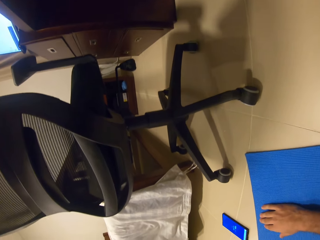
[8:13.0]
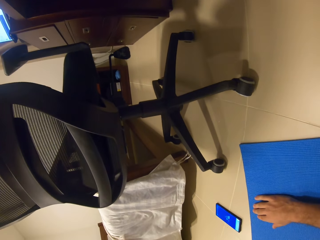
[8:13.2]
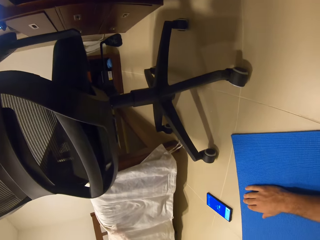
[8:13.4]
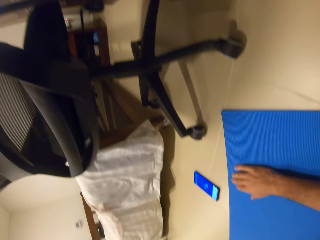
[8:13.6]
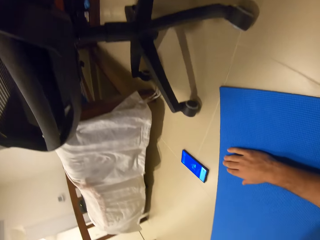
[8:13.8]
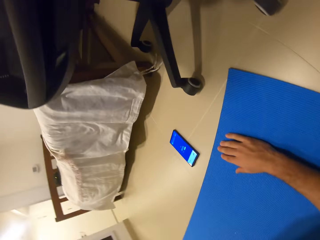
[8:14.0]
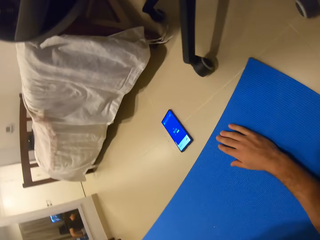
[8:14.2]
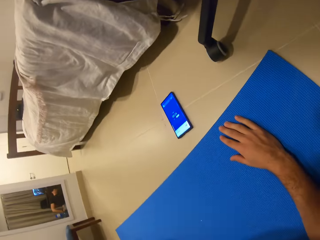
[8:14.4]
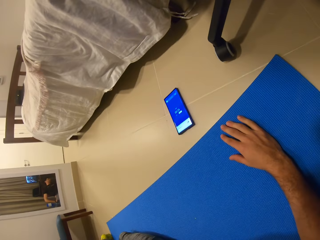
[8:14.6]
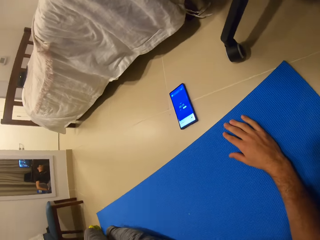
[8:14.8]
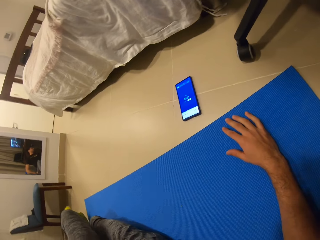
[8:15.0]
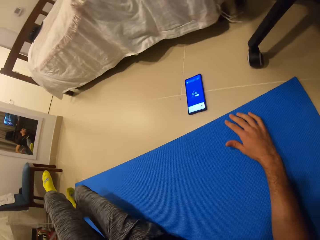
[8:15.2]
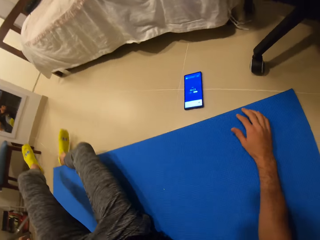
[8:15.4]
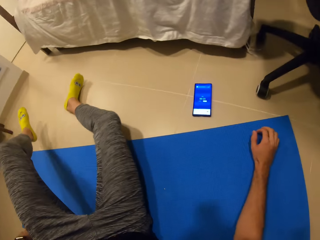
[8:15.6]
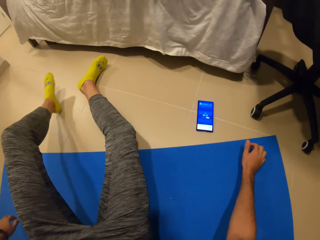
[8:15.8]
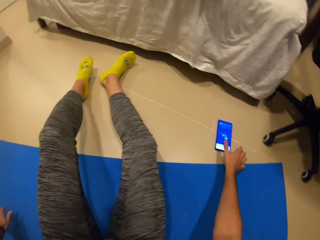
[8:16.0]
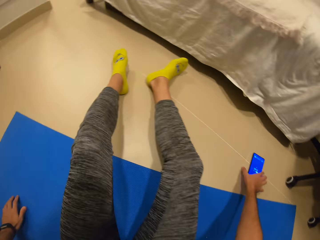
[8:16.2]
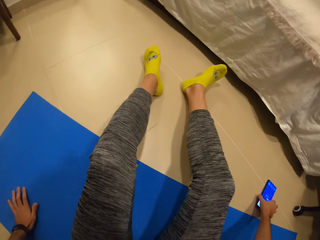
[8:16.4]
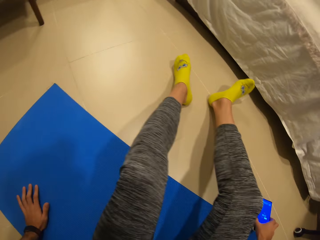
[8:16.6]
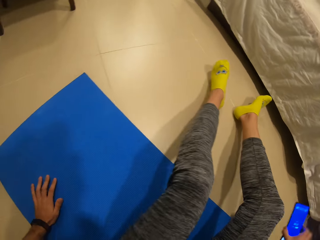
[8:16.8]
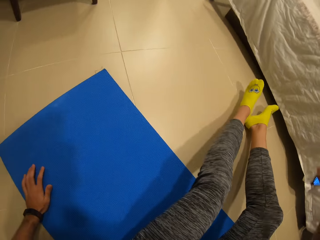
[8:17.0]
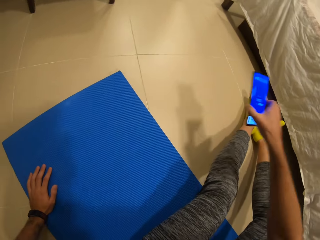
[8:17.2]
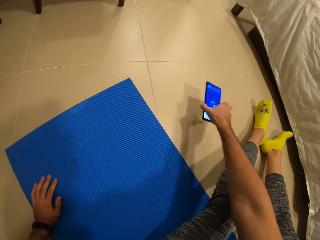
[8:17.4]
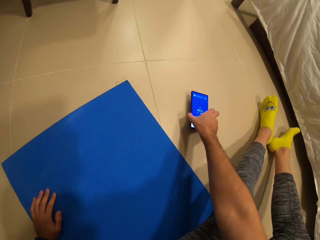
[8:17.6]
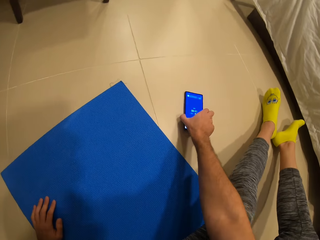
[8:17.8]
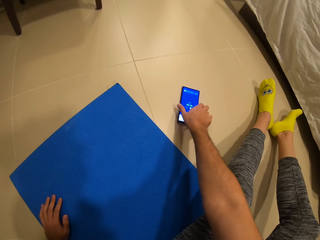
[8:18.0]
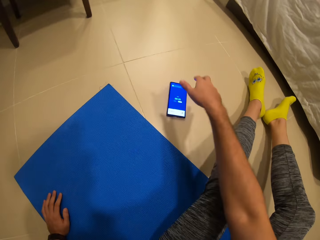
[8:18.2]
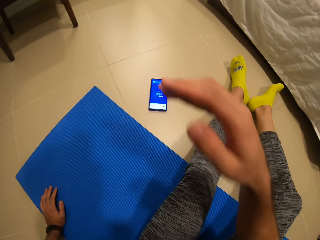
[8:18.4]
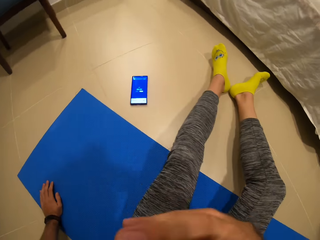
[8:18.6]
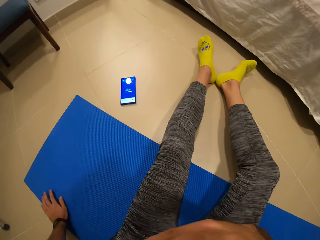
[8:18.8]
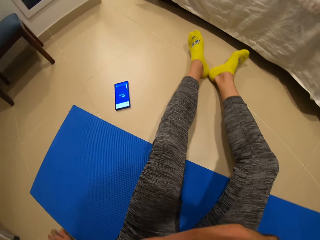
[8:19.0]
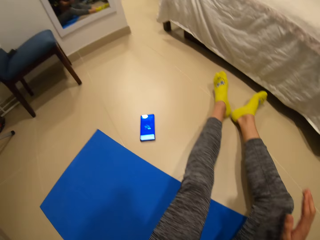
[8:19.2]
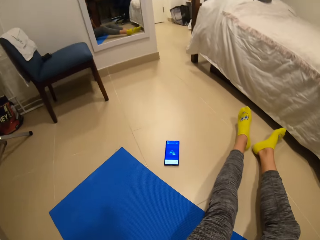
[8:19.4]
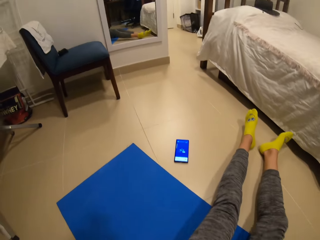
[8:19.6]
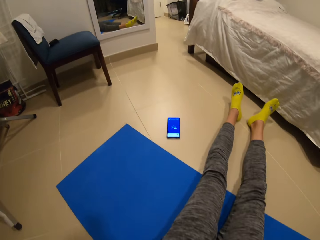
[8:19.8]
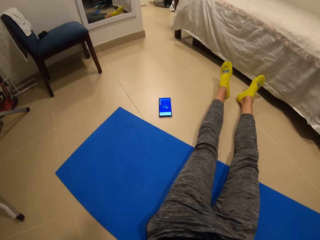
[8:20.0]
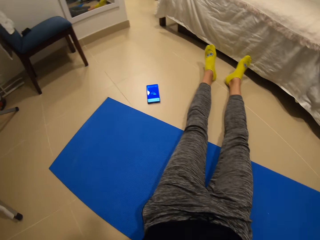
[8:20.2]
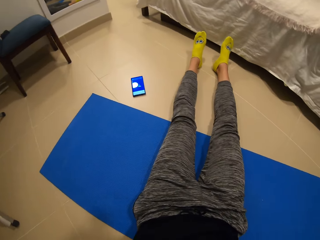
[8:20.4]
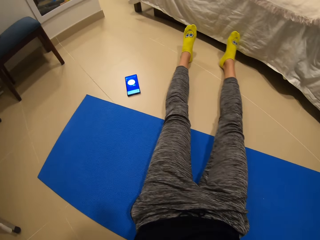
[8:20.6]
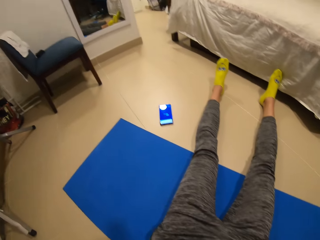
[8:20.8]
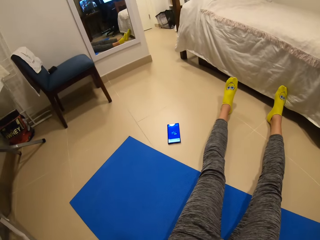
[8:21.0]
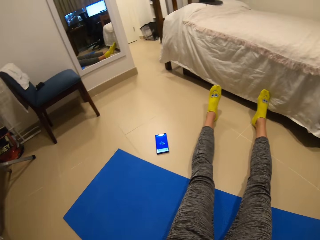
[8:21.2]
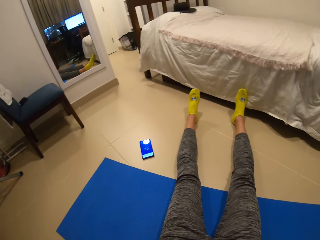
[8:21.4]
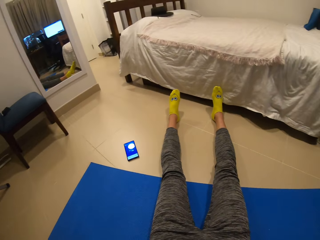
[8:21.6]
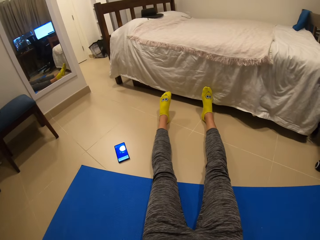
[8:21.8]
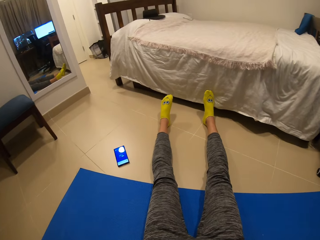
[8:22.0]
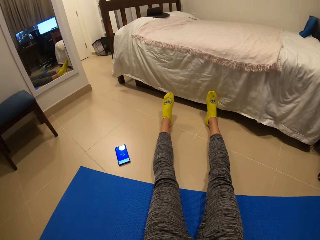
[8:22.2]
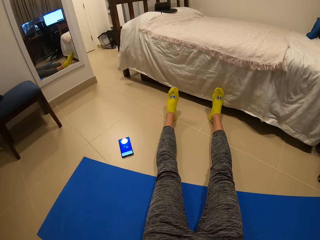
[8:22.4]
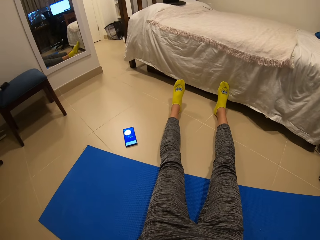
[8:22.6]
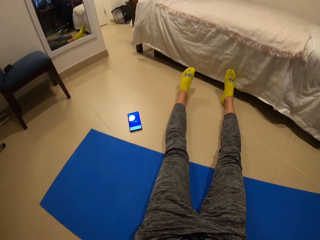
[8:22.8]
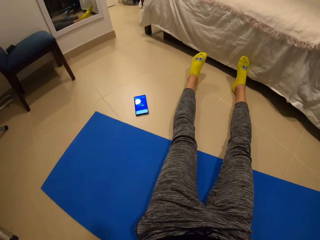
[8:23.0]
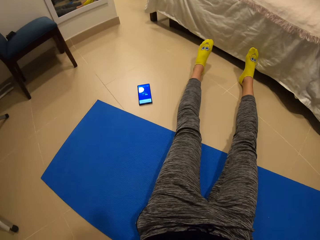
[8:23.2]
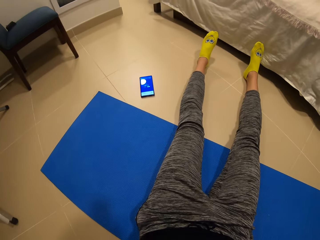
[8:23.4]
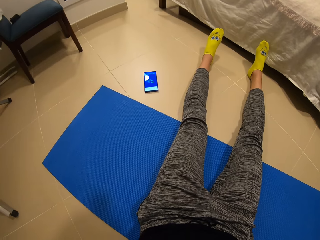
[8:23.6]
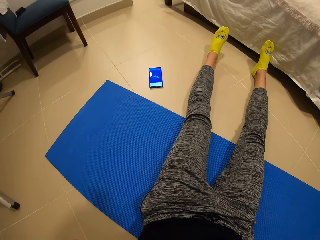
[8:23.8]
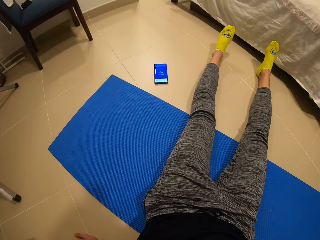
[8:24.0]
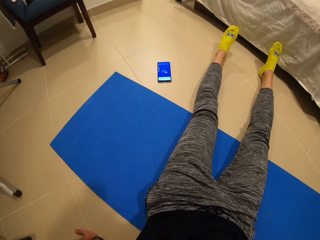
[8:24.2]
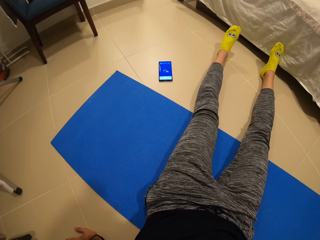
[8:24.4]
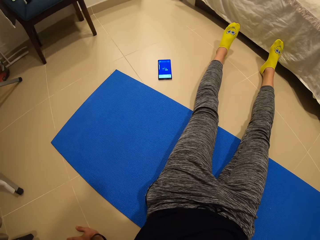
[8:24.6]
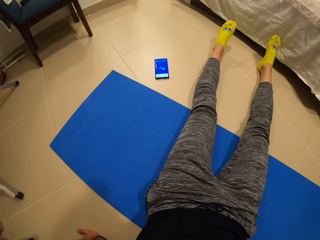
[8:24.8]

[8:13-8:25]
The camera wearer moves around the gym mat. He picks up the phone on the floor with his right hand. He moves around. He drops the phone on the floor with his right hand. He moves his hand upwards. He moves around the gym mat and looks around.

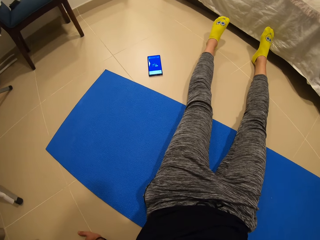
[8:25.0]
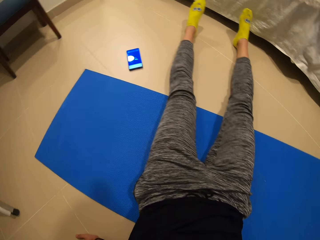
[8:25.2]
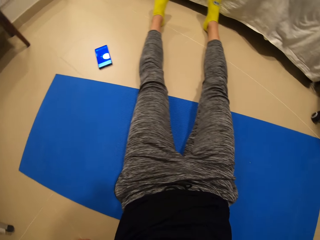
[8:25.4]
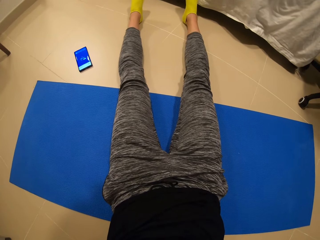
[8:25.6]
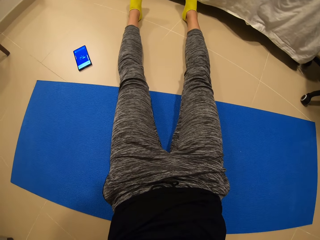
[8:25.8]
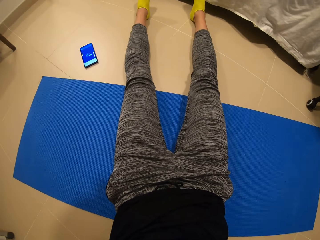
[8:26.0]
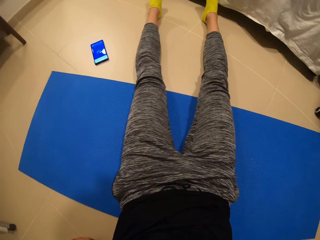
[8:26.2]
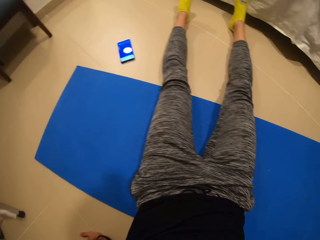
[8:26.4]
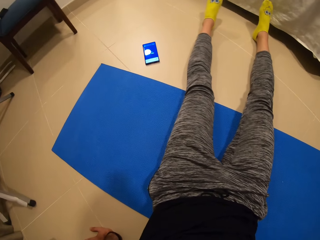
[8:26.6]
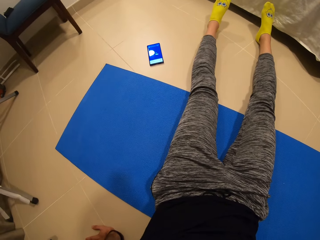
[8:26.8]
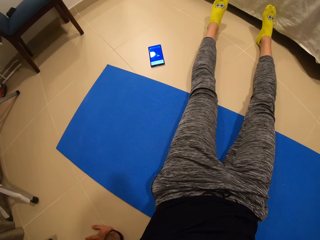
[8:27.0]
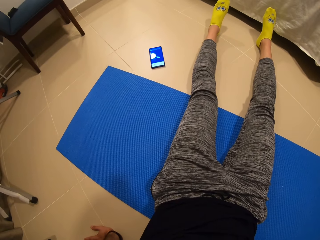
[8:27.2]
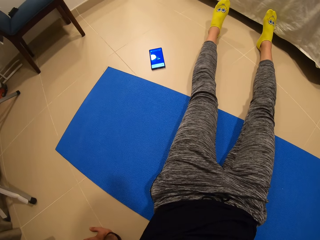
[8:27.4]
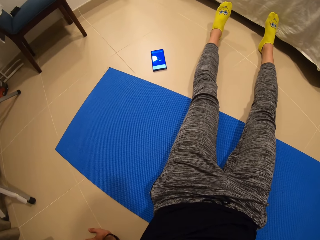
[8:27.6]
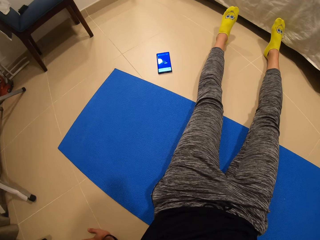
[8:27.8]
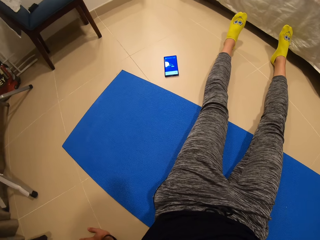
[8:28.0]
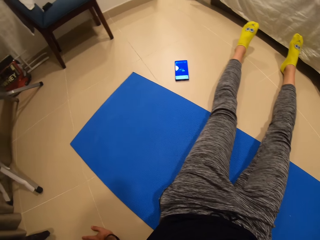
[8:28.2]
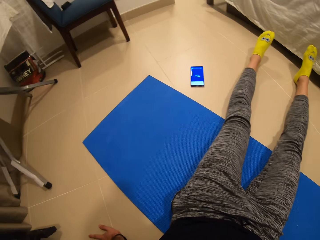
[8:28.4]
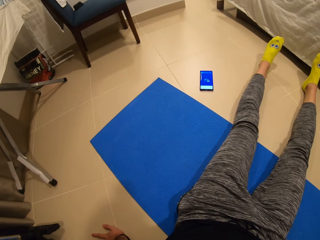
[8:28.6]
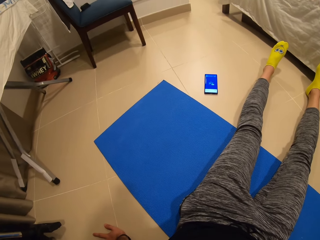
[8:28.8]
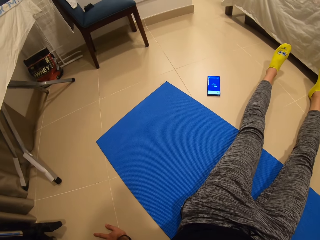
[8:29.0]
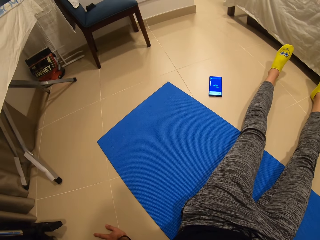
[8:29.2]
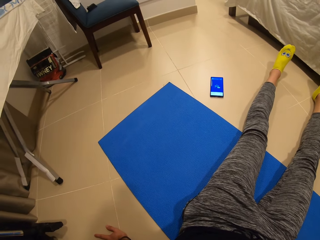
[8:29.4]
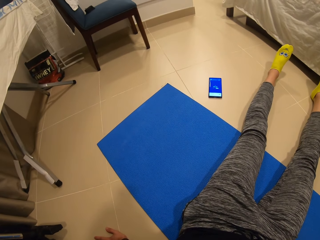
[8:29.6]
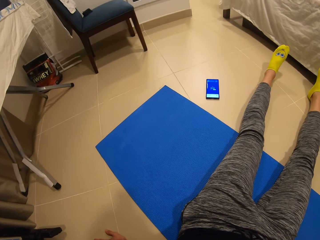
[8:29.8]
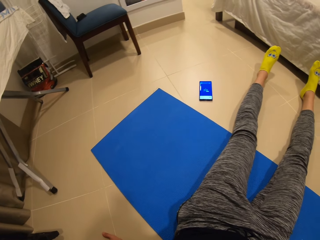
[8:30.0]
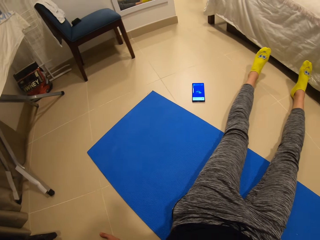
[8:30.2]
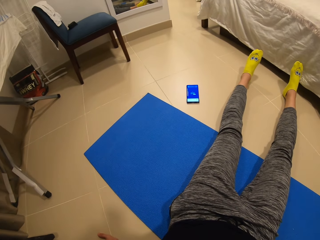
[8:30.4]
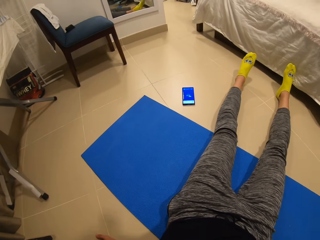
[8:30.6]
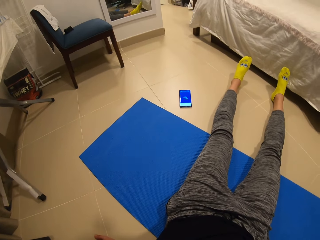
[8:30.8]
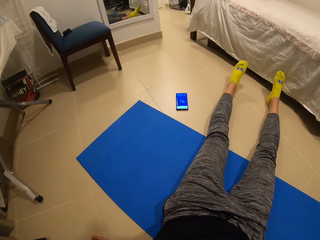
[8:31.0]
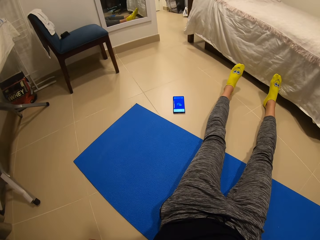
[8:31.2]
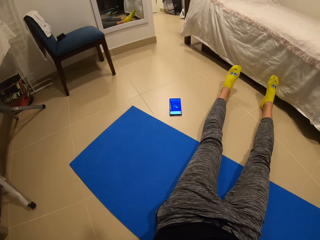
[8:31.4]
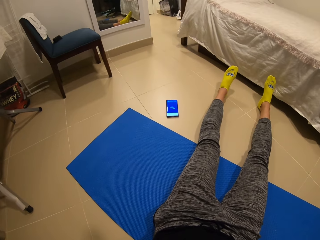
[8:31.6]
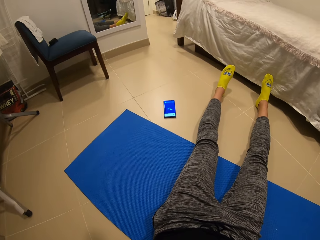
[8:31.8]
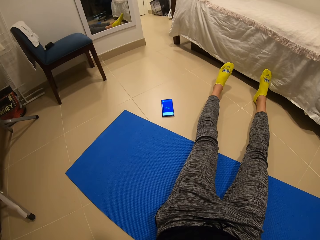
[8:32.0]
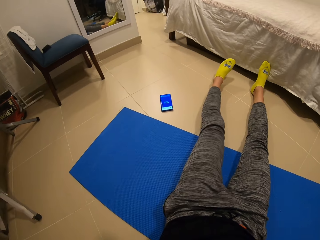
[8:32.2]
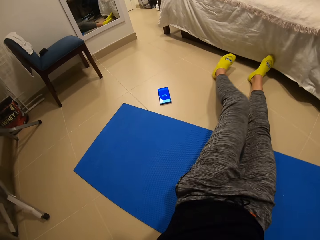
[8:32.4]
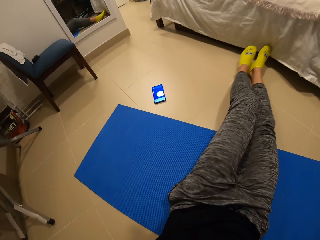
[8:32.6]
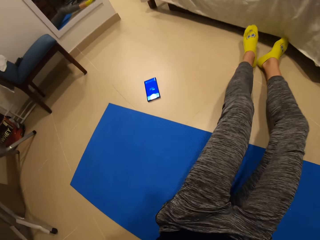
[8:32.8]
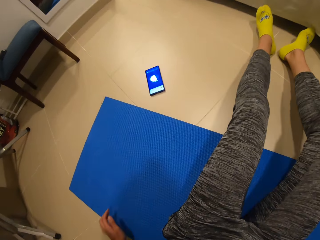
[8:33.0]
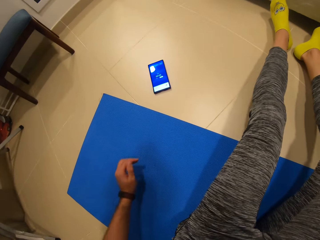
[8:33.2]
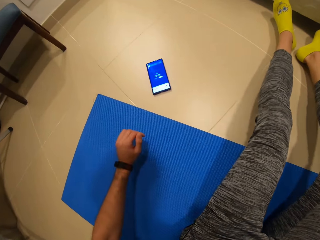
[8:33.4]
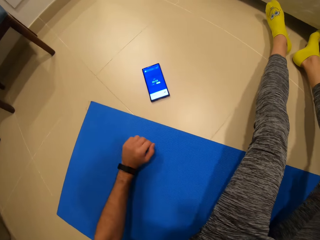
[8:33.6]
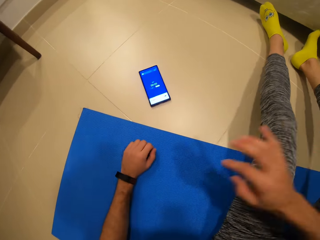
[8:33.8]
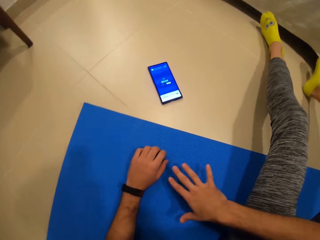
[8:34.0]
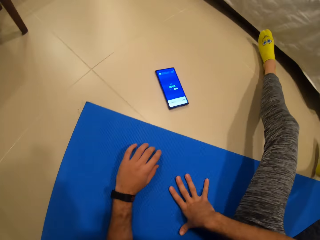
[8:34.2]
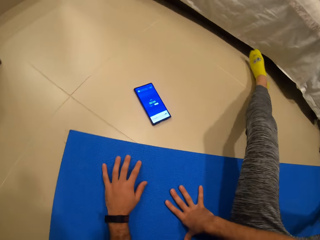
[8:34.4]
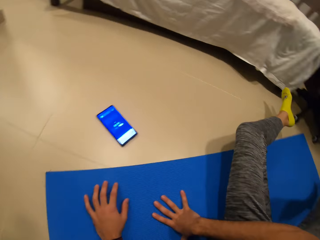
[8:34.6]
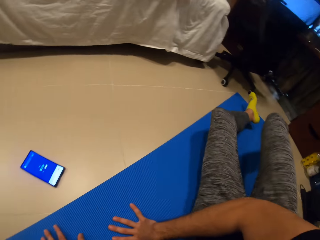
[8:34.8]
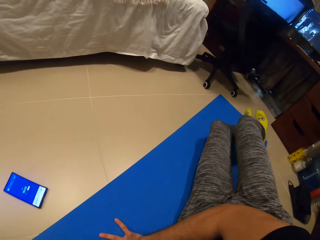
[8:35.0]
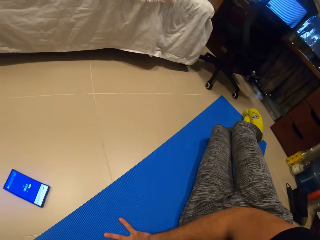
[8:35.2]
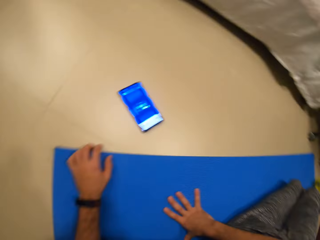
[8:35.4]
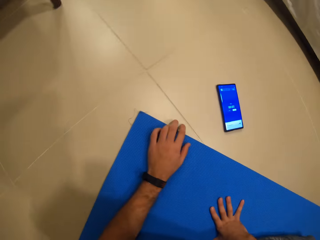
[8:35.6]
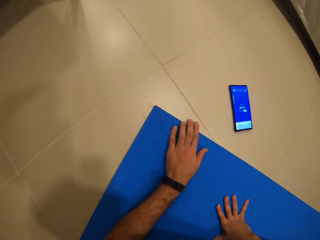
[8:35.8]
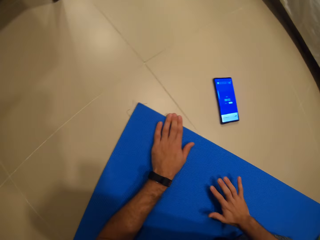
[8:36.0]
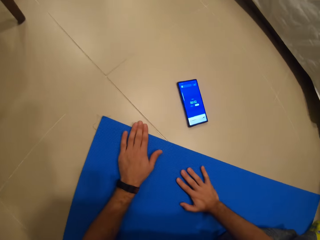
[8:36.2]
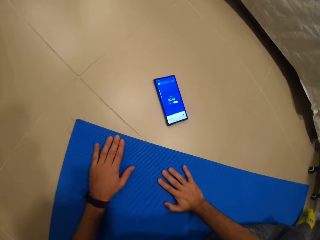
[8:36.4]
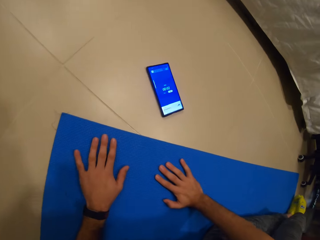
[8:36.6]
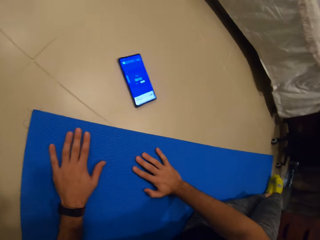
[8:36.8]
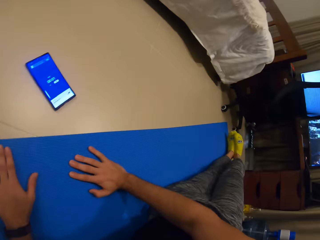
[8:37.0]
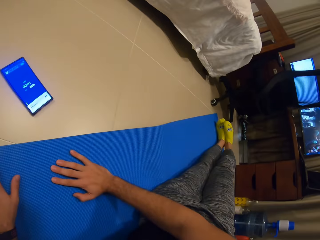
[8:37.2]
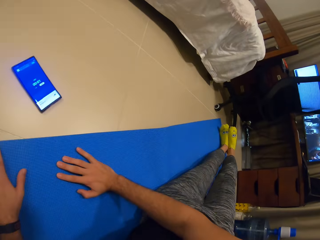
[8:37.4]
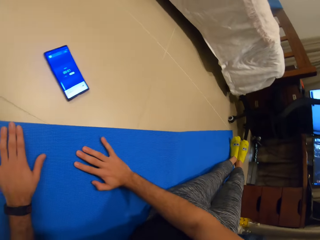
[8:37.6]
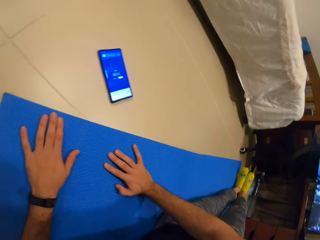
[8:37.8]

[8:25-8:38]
The camera wearer moves around the gym mat. He turns around the gym mat. He positions his body on the exercise mat. He looks around. He moves around the gym mat and looks around.
